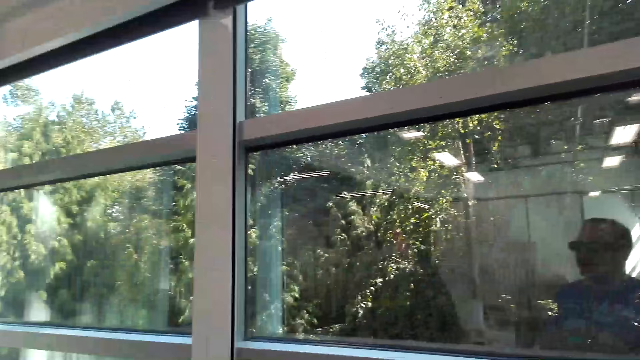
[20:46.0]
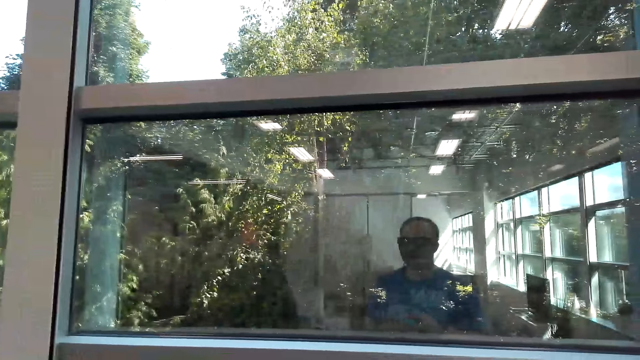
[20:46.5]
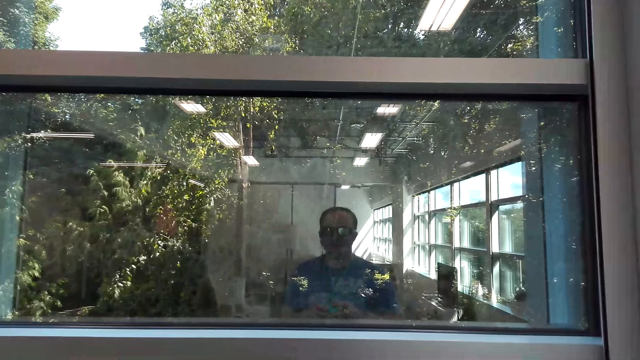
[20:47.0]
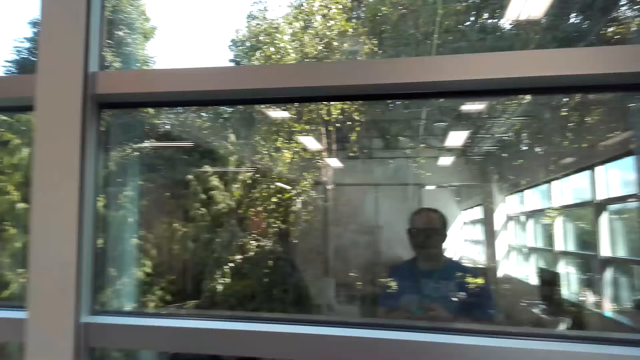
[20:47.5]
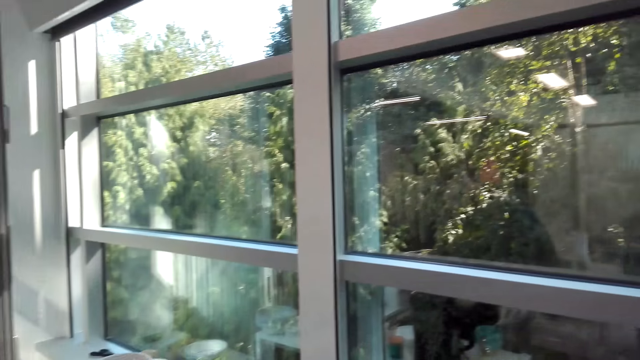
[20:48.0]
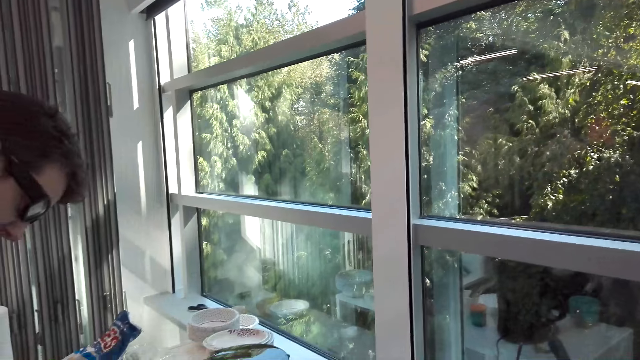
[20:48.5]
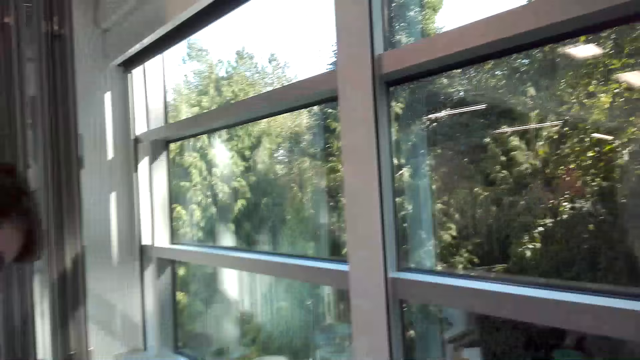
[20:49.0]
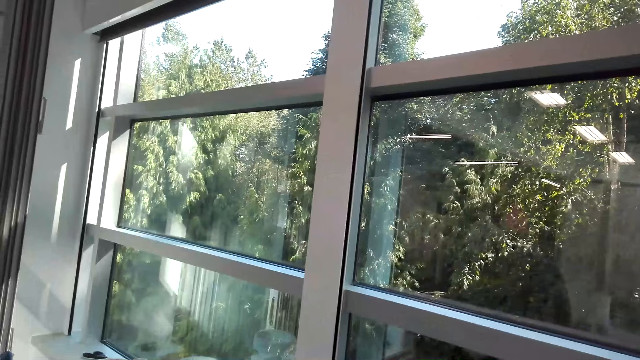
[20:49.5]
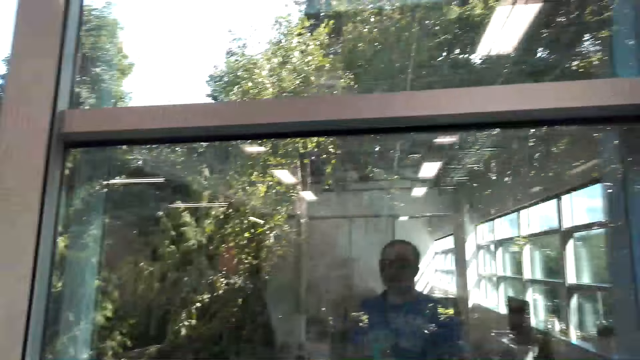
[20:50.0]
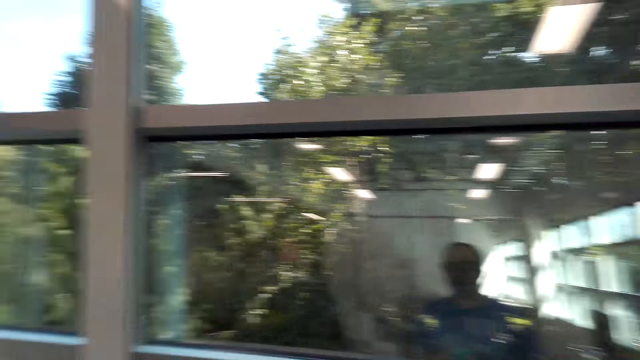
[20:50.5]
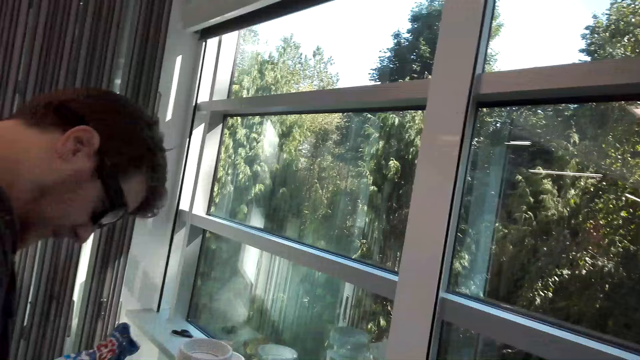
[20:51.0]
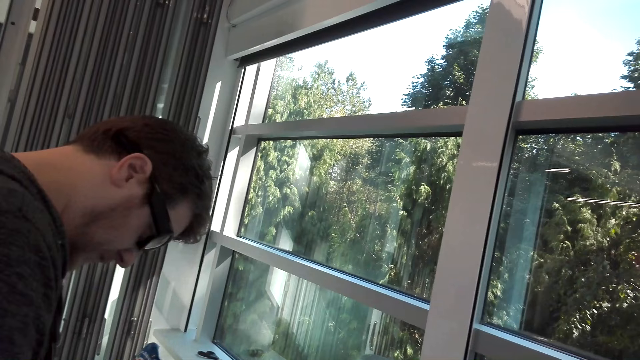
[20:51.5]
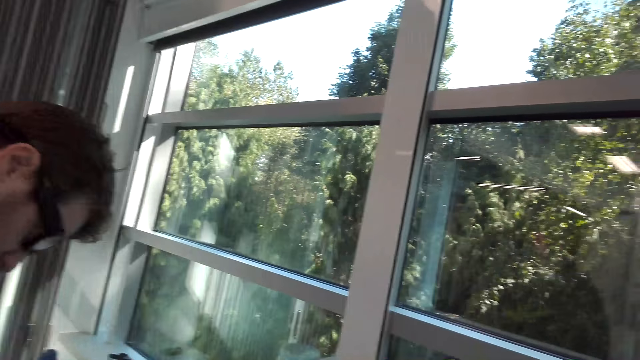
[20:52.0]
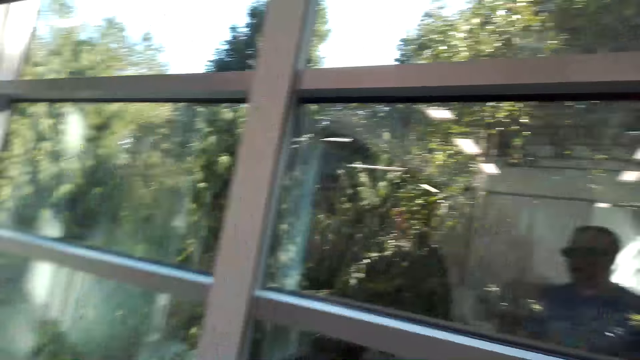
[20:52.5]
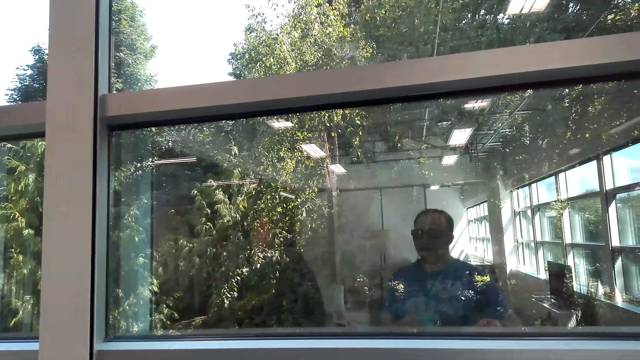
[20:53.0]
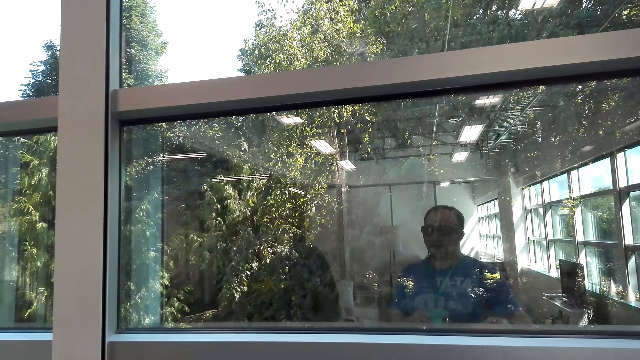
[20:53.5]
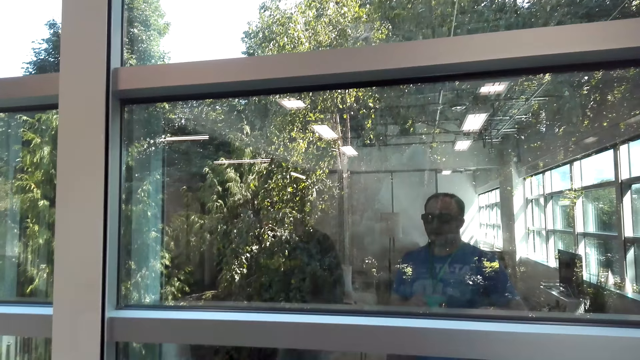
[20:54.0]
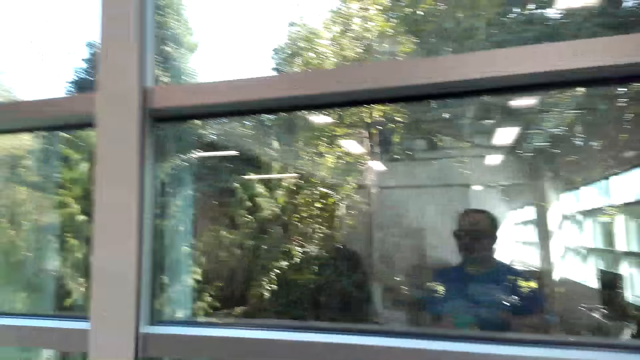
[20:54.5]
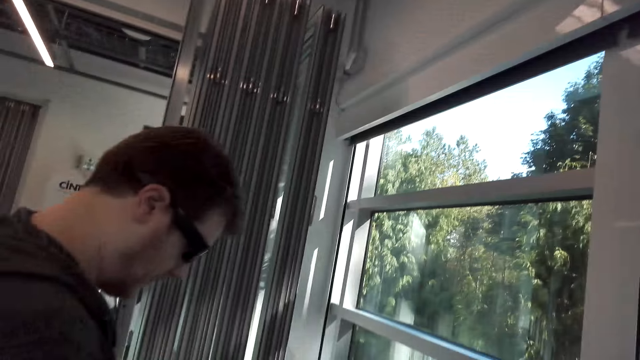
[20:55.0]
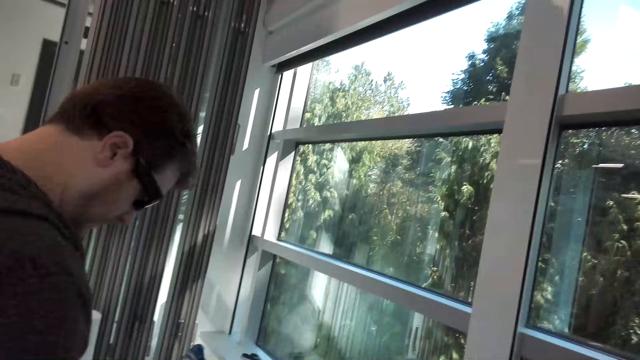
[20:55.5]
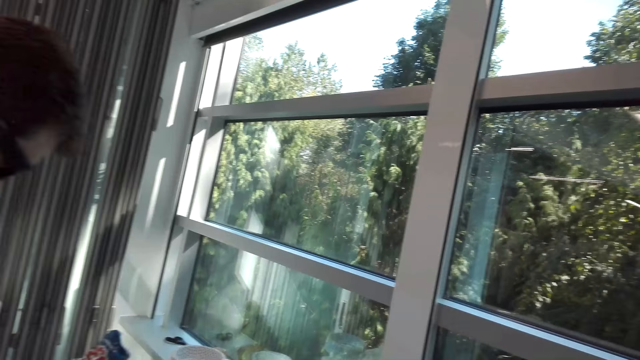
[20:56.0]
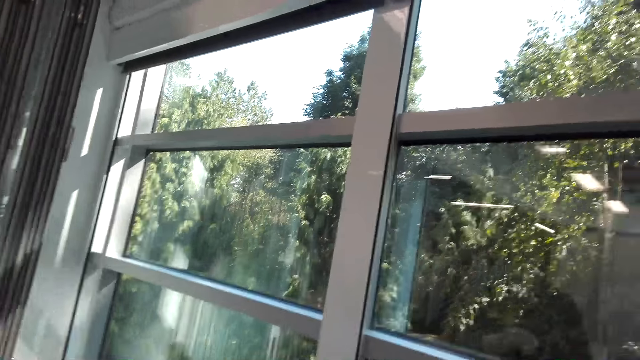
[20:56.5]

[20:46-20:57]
The camera wearer looks around. A person puts sugar in the cup.

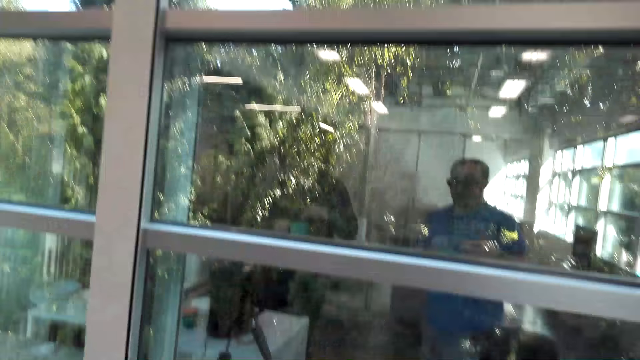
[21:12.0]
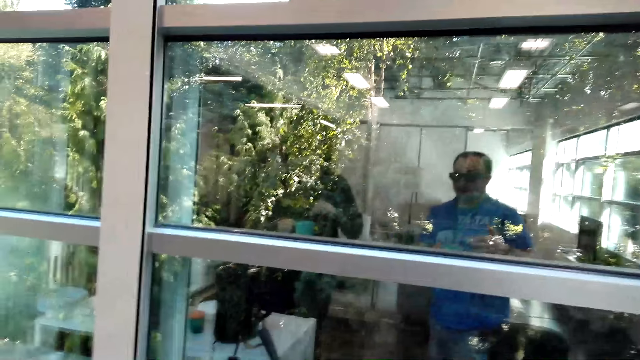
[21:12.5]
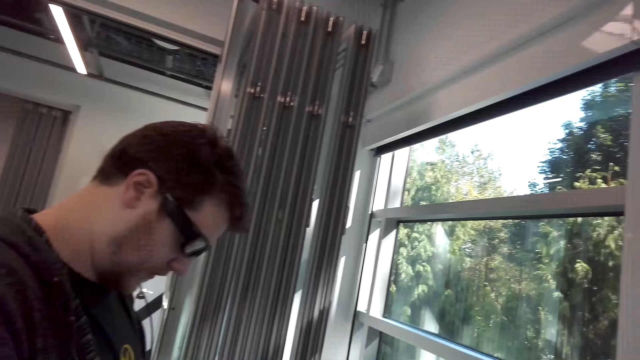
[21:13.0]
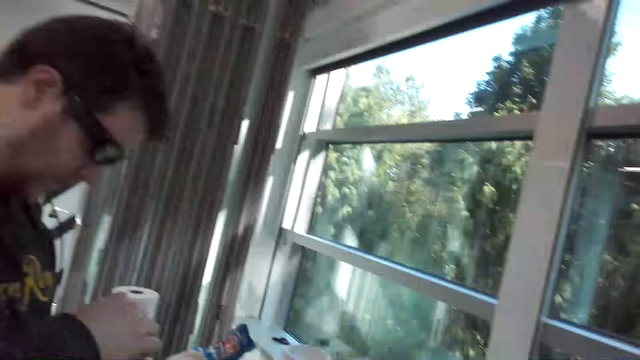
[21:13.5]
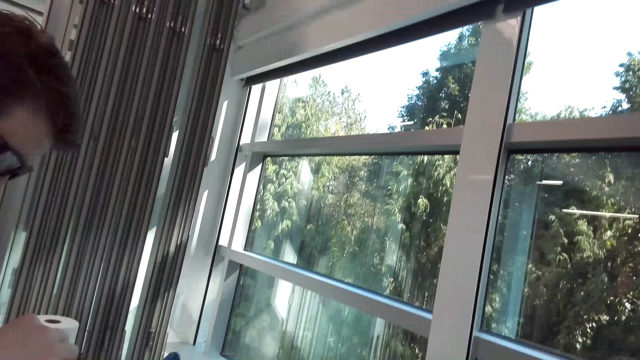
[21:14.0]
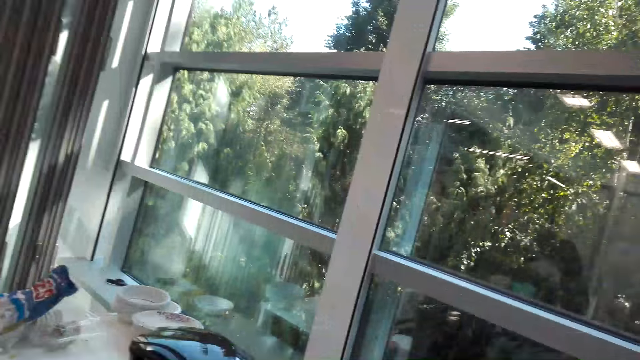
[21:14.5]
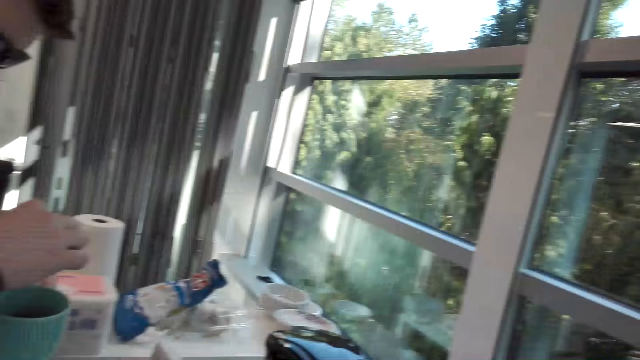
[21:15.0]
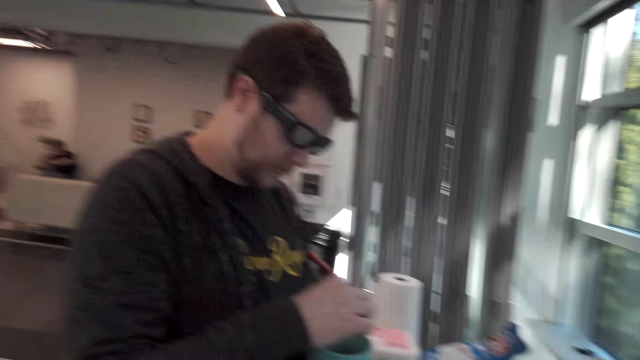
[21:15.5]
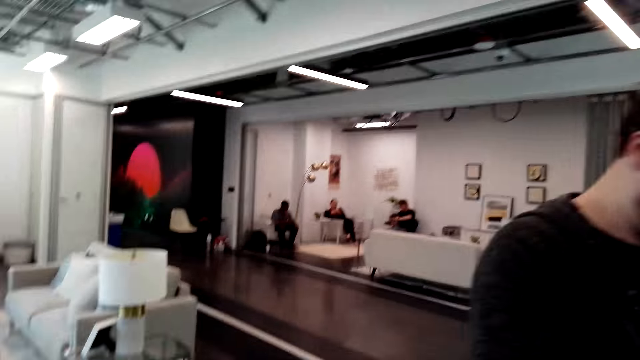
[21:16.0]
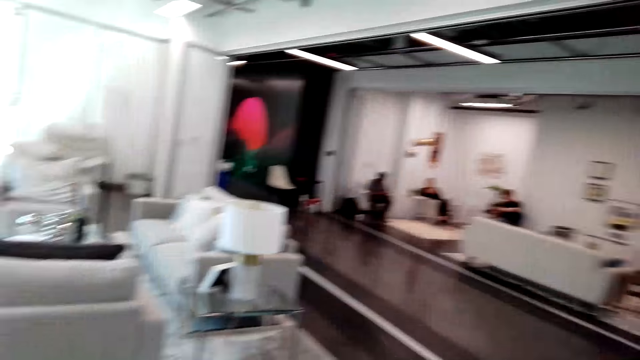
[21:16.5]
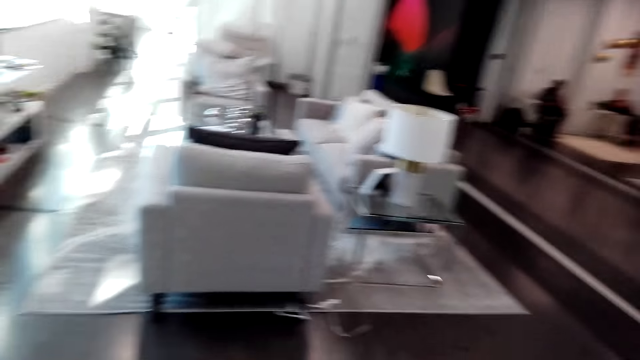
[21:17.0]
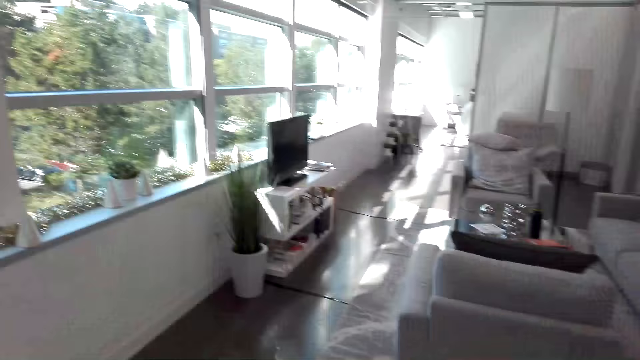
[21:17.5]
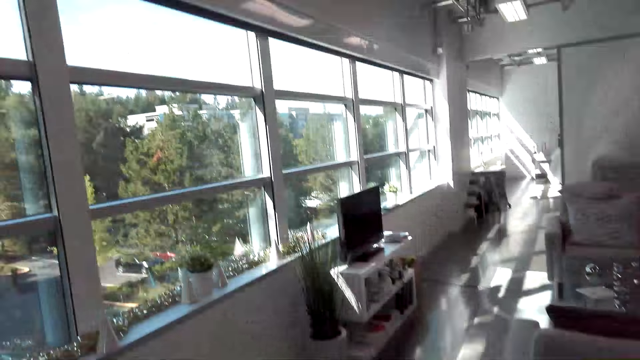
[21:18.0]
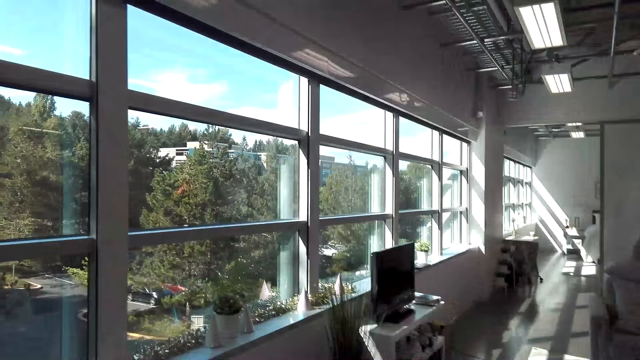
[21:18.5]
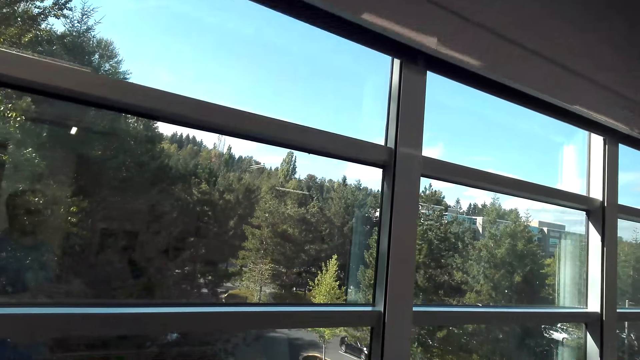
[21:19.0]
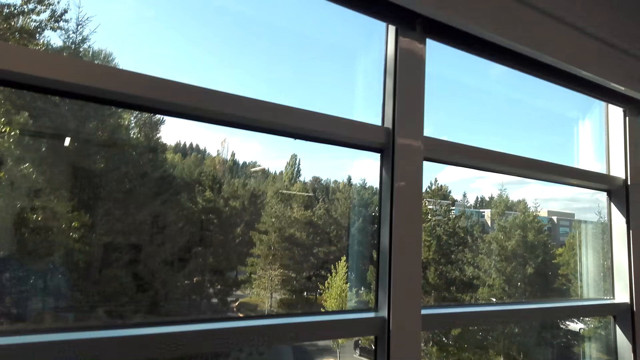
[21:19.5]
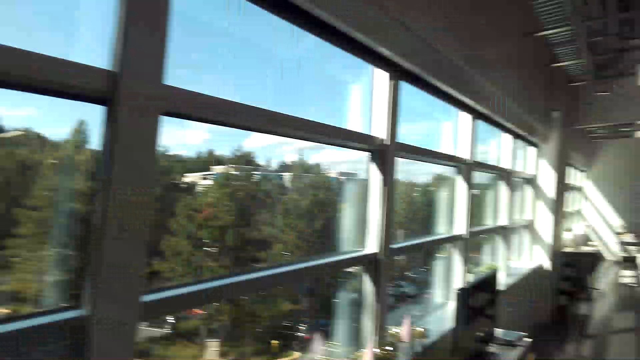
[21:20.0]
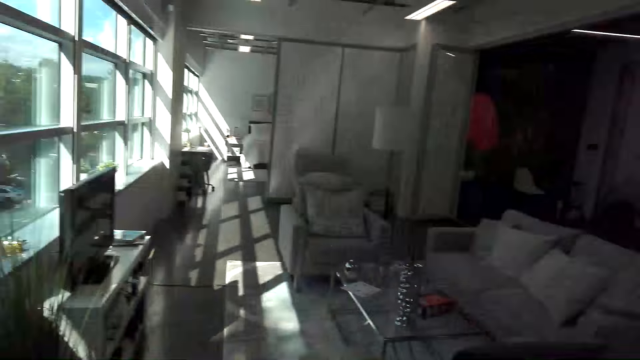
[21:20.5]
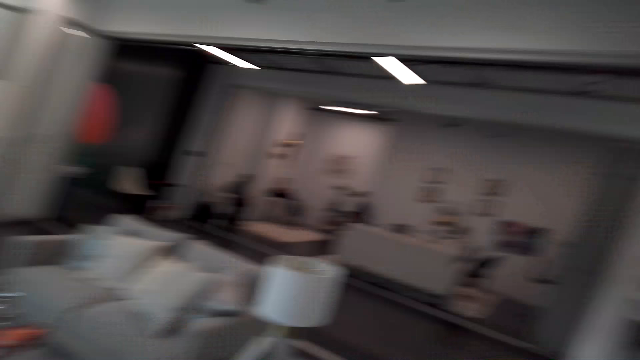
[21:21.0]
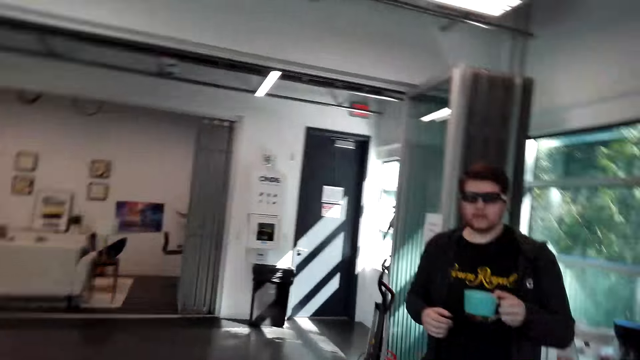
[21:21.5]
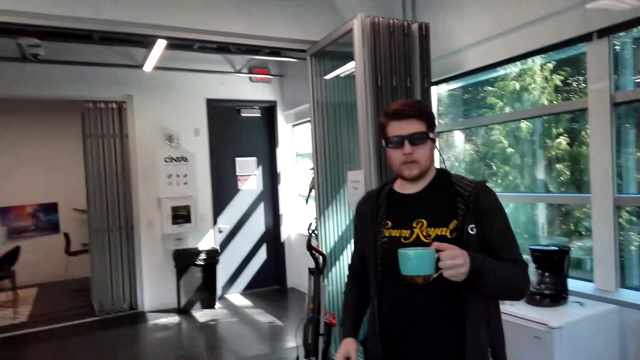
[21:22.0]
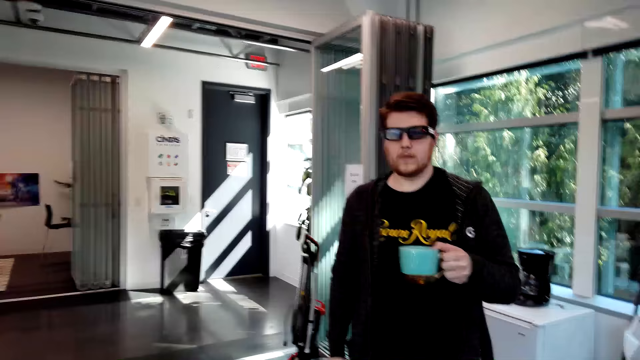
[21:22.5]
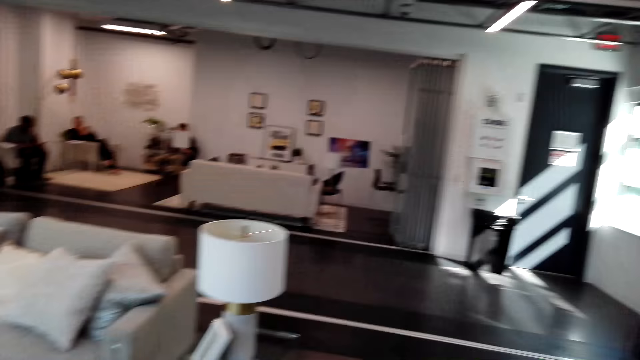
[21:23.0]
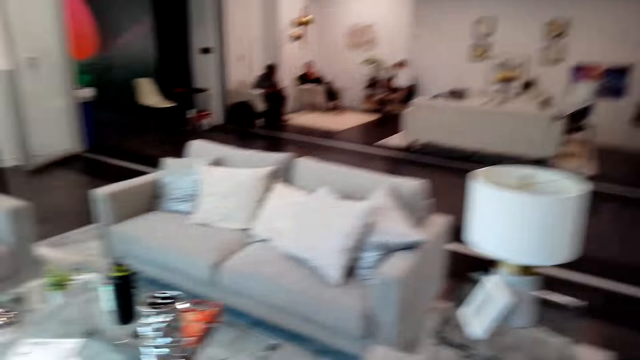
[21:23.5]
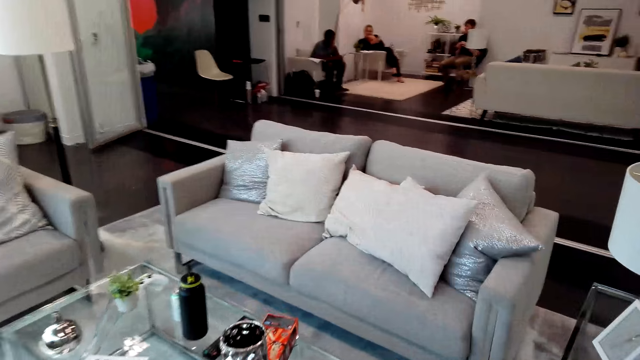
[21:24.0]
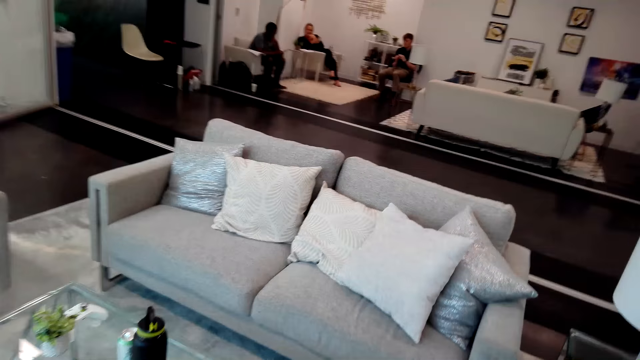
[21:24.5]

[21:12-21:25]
A person stirs the coffee. The camera wearer walks to the seat area.
